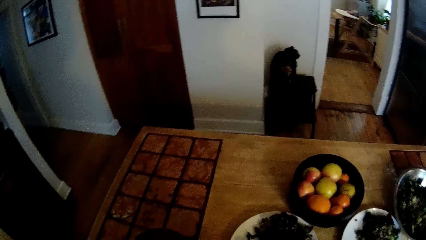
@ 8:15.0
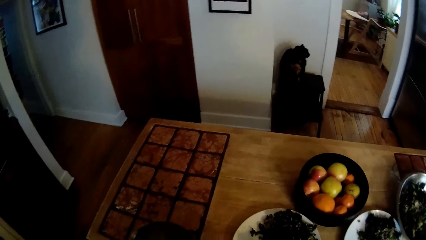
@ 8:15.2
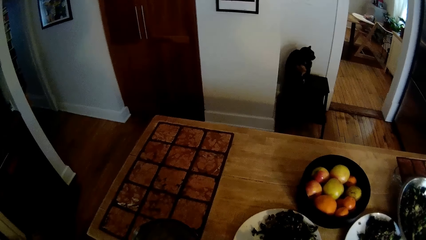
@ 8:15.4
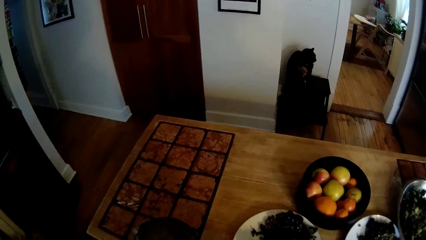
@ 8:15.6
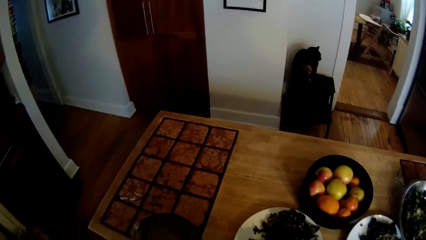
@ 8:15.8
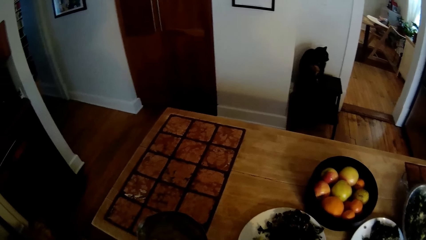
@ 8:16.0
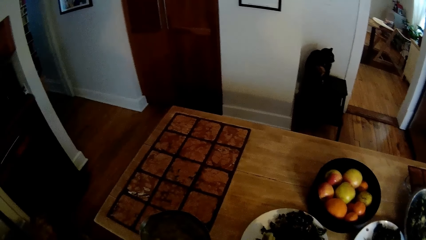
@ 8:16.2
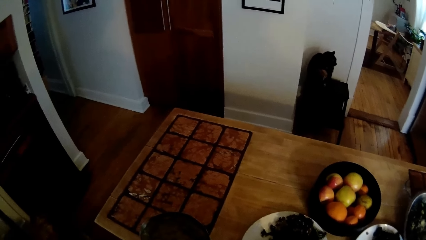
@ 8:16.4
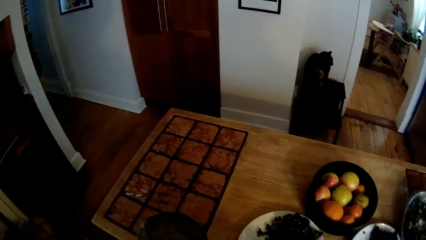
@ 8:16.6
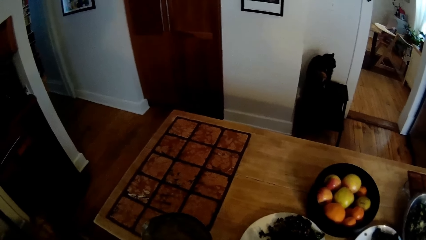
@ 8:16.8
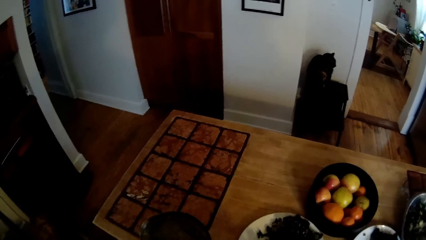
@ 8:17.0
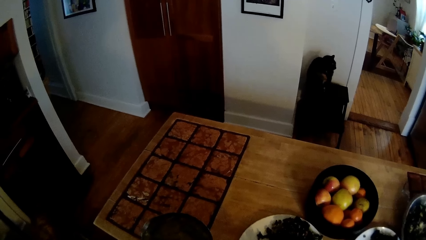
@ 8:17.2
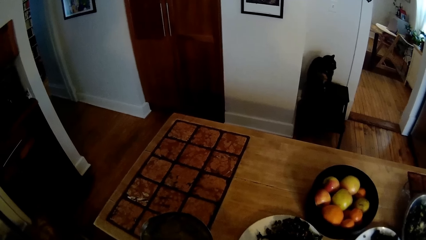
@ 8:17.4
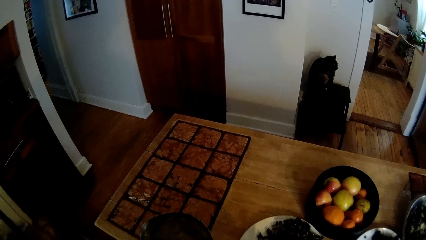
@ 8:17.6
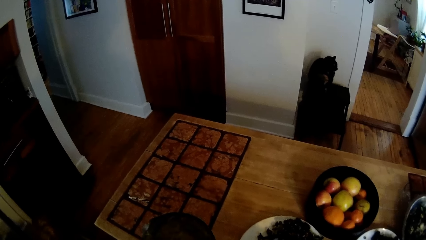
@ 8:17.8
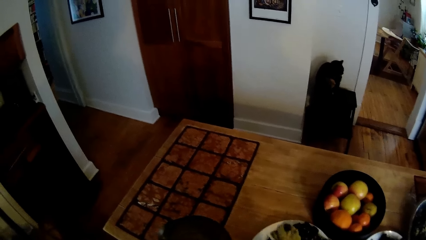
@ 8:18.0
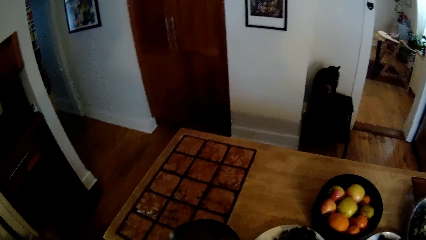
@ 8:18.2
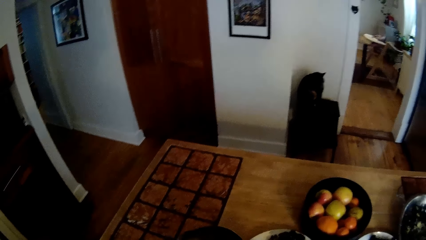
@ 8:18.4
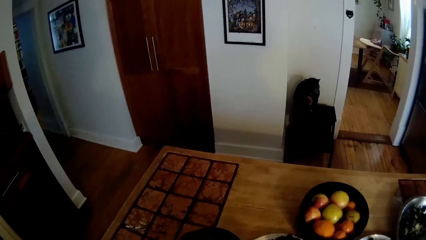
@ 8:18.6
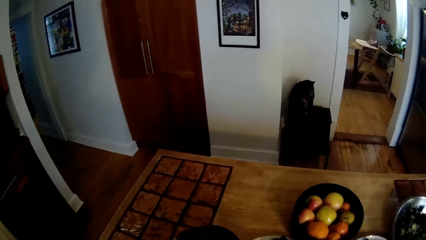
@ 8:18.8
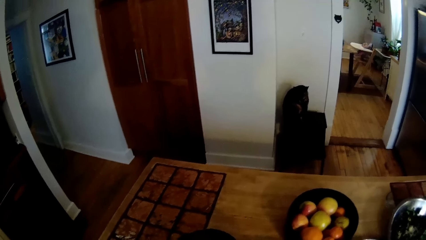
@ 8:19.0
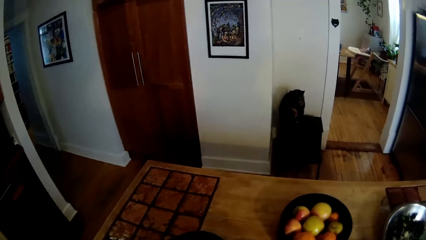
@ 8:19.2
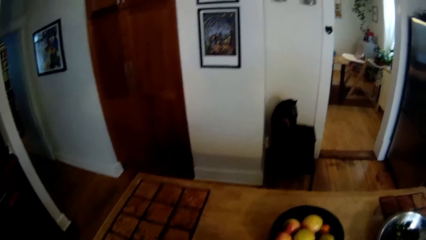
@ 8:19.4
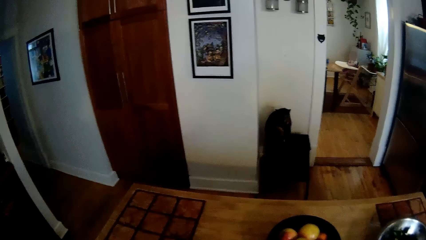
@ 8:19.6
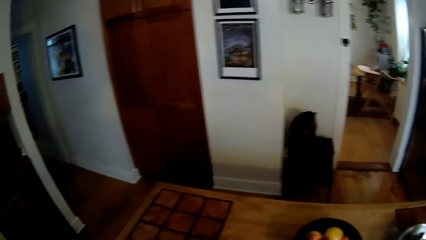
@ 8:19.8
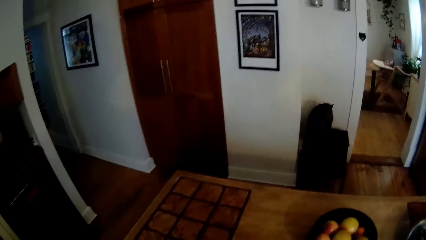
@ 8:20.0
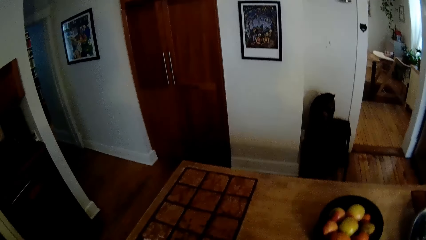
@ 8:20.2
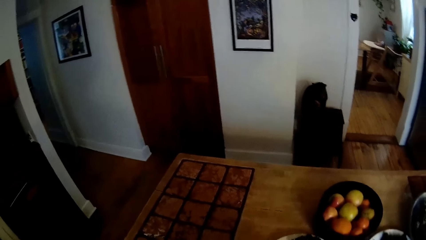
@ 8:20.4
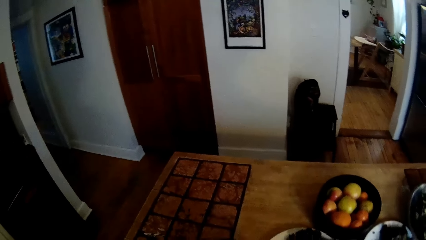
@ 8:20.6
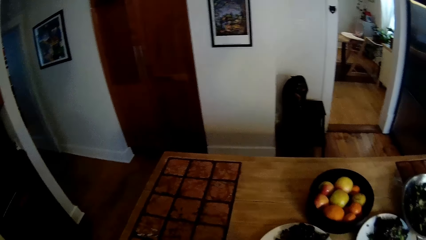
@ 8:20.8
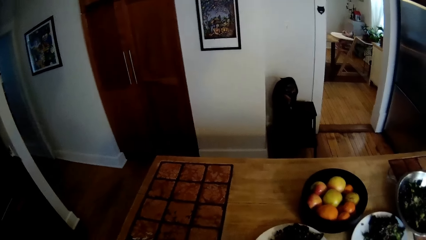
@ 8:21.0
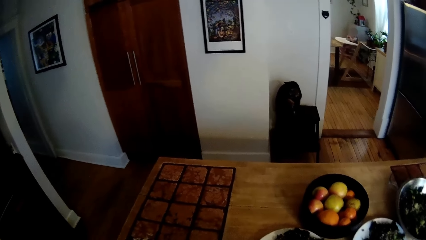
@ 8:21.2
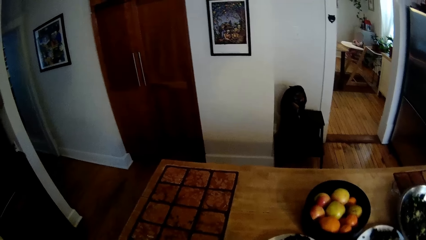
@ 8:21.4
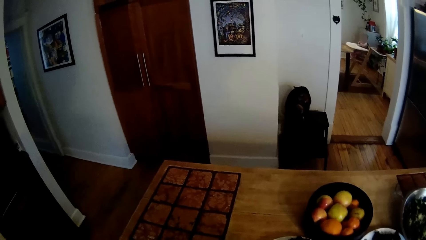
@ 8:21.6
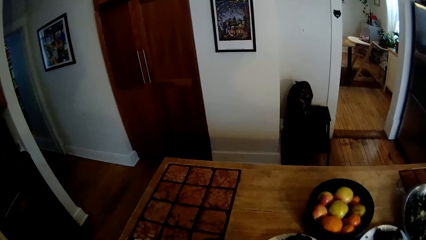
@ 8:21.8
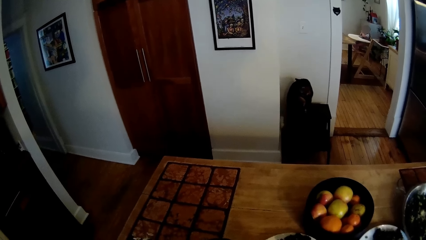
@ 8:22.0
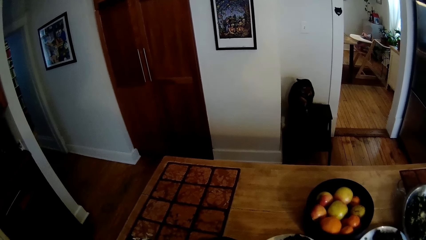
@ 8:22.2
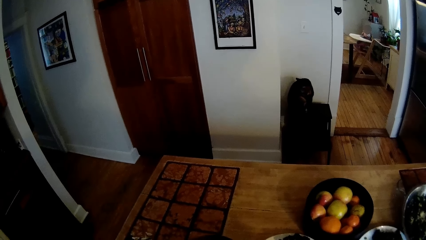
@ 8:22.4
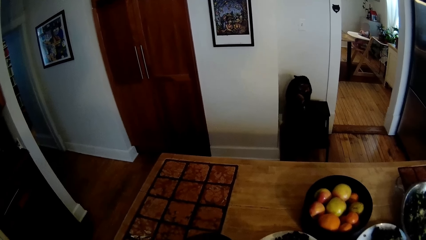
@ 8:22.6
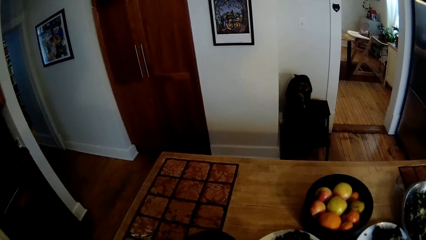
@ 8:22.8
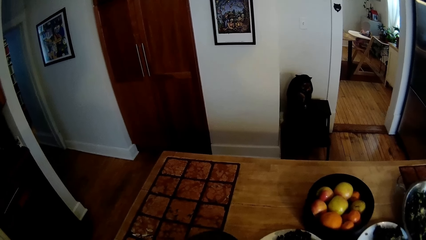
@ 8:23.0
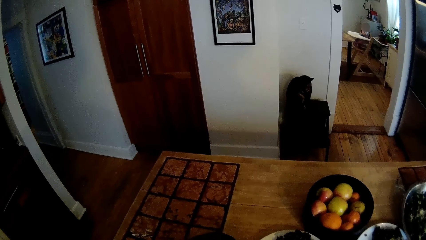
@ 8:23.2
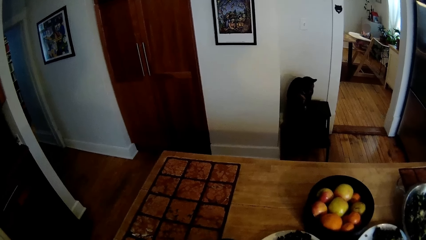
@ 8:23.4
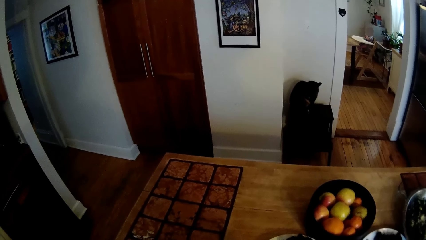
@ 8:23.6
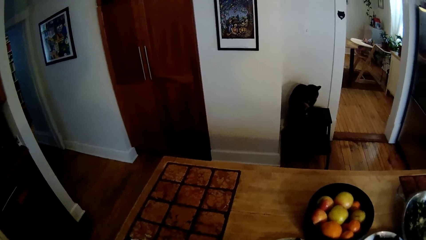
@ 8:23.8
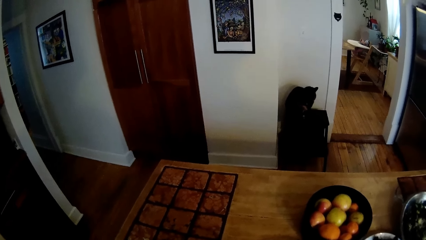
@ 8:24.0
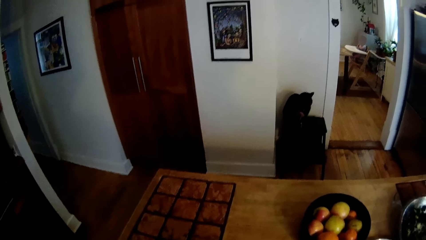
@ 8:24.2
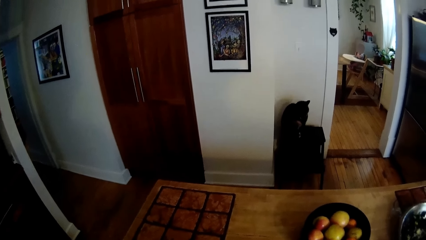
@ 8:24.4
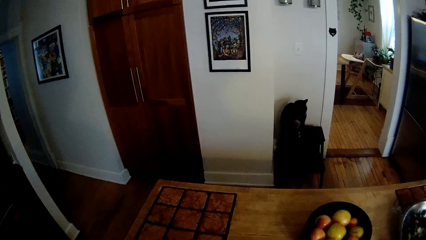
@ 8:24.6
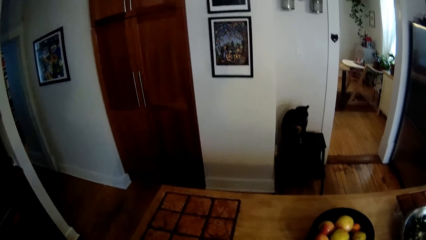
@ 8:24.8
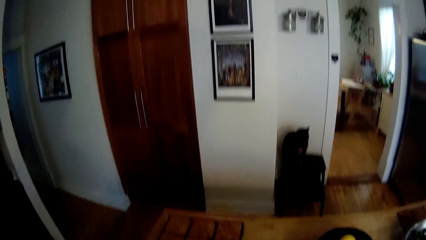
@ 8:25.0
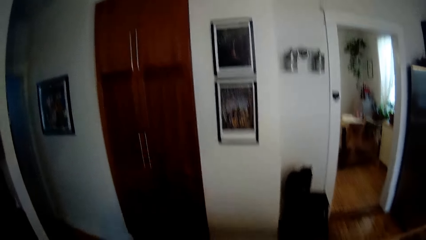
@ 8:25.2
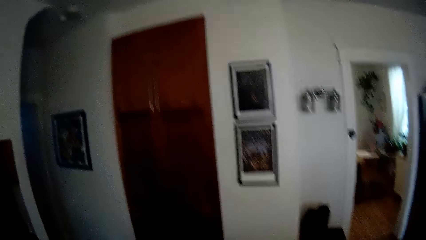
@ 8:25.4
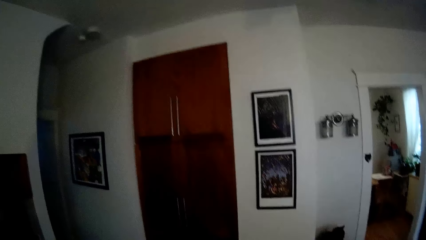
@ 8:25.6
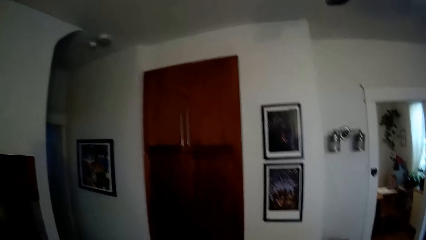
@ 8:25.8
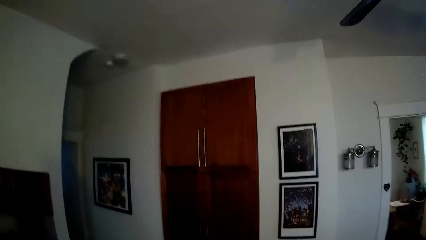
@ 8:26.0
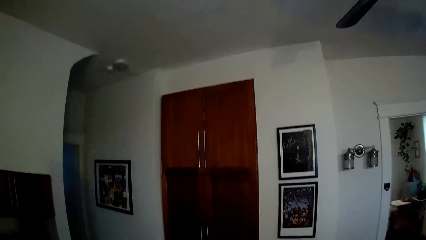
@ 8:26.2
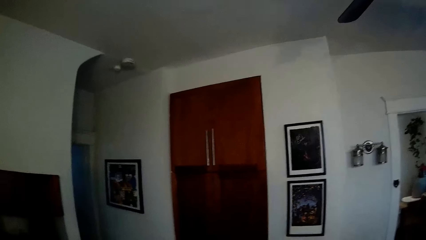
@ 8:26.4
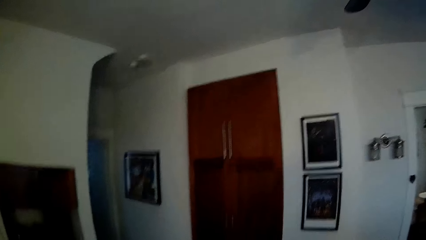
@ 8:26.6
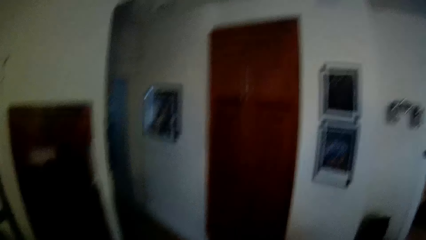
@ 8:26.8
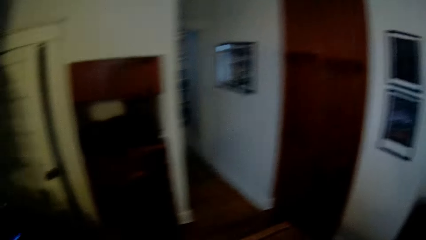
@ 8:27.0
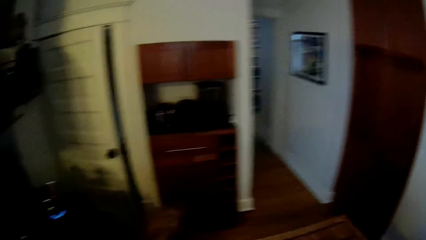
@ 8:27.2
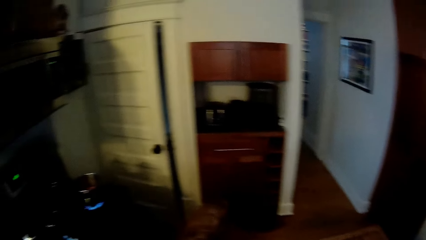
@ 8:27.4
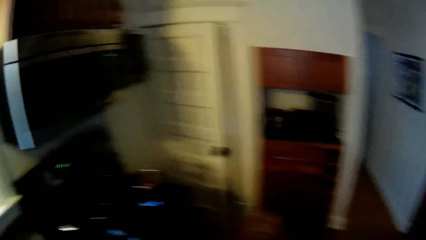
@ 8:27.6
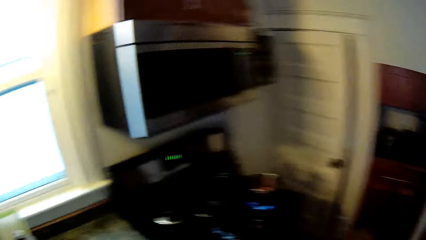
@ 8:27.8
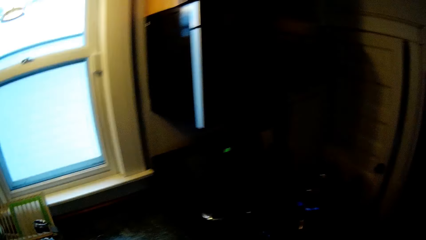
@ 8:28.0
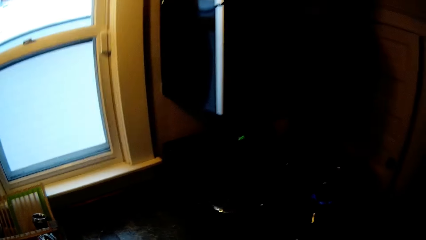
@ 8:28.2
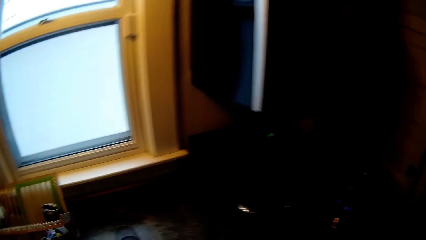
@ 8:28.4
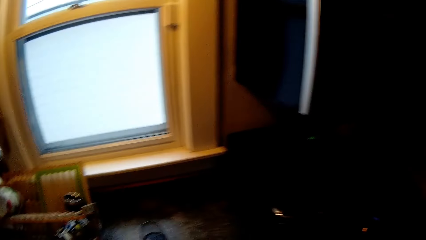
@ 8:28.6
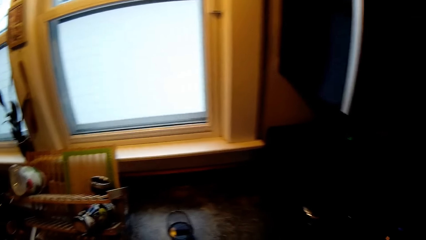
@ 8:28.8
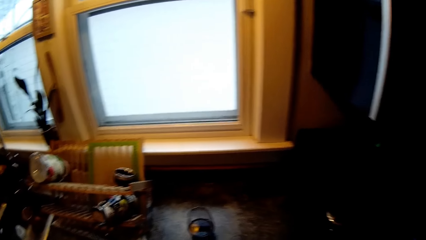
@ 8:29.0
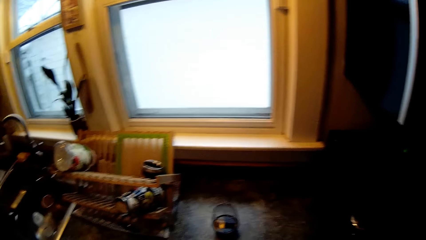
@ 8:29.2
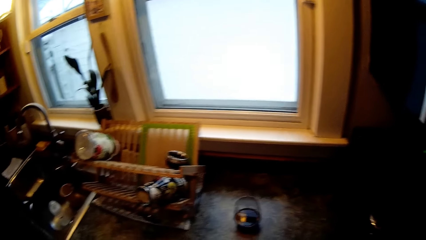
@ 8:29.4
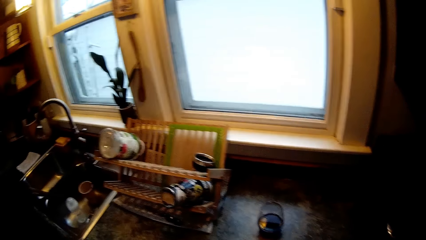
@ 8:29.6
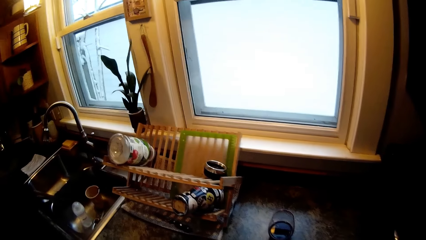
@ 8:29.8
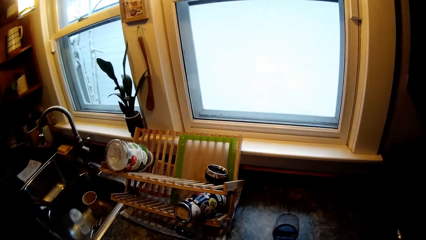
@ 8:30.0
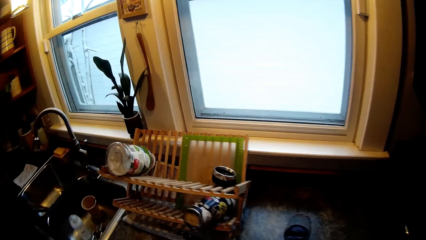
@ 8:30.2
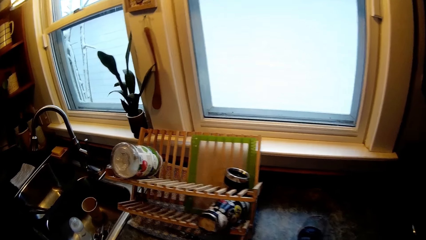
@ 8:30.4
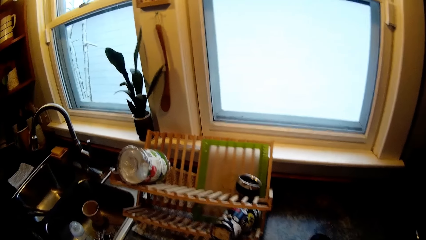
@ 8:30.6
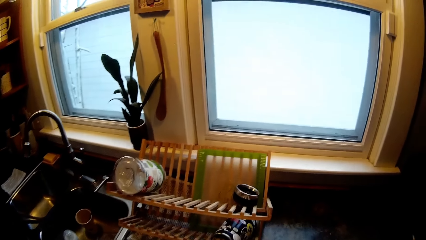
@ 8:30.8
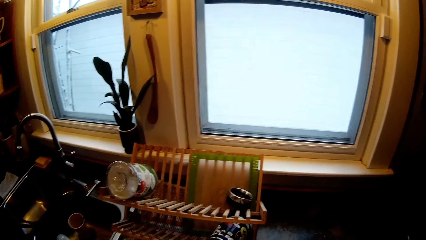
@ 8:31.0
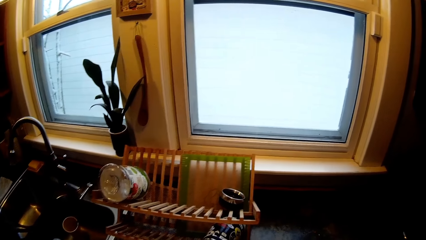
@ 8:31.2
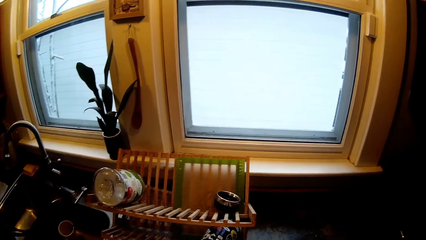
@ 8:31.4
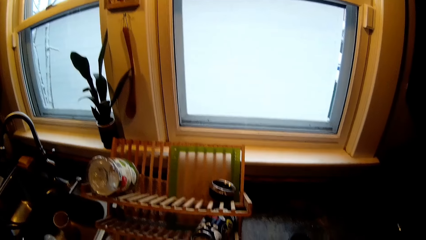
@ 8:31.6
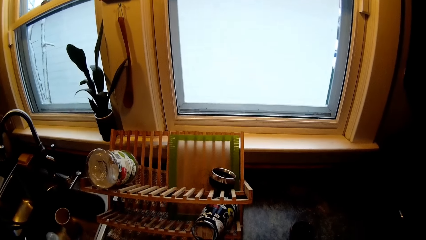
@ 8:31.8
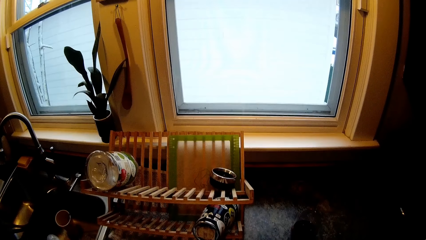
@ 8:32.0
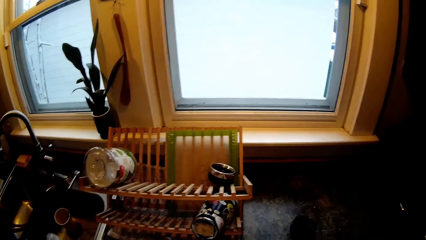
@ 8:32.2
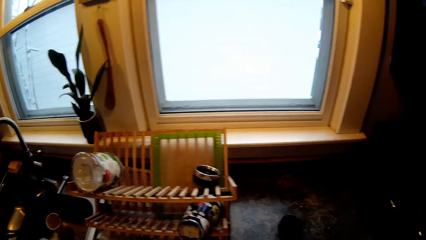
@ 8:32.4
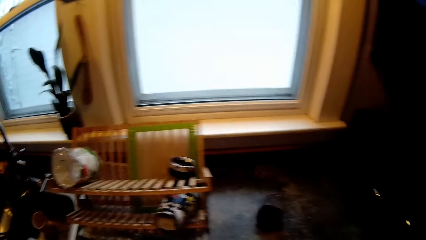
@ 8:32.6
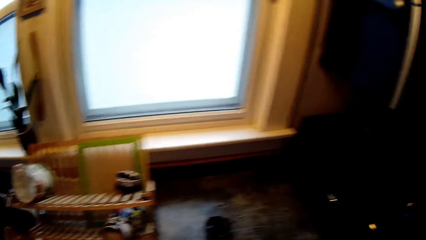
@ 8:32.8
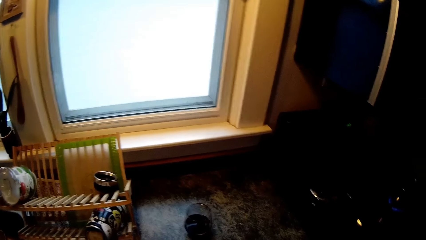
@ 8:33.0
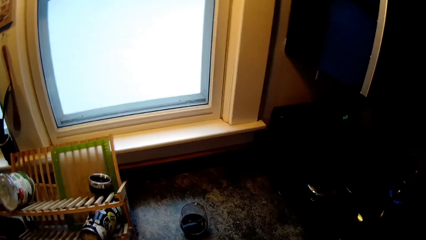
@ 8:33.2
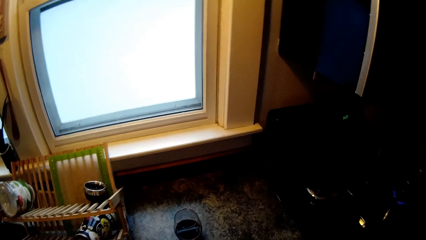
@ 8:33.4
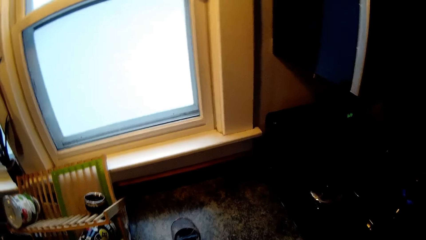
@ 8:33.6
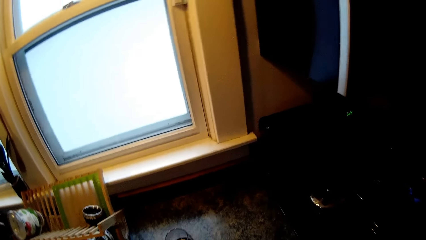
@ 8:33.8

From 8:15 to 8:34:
The woman interacts with the camera wearer. The camera wearer looks around the kitchen. They walk around the kitchen.
